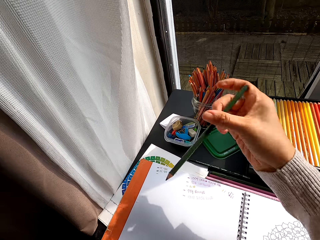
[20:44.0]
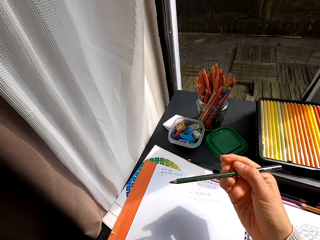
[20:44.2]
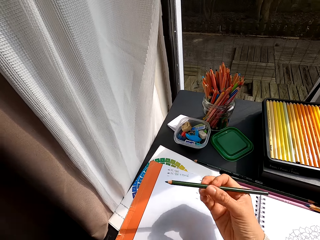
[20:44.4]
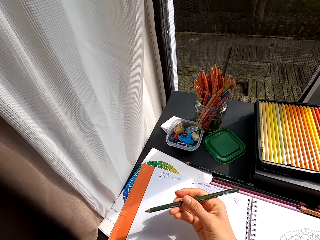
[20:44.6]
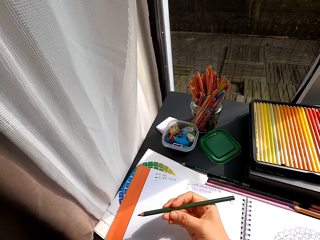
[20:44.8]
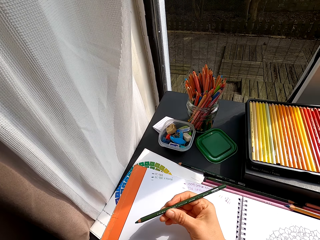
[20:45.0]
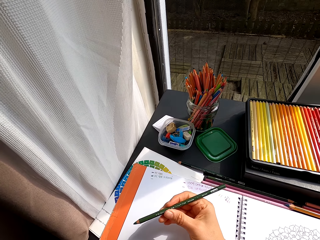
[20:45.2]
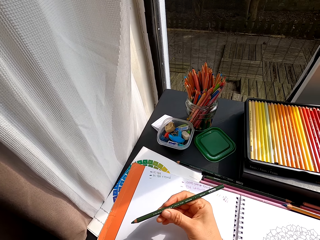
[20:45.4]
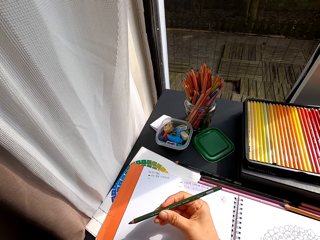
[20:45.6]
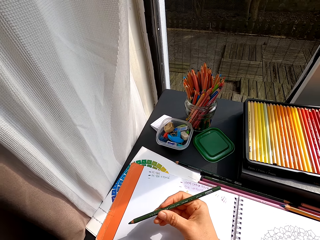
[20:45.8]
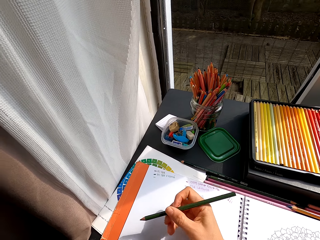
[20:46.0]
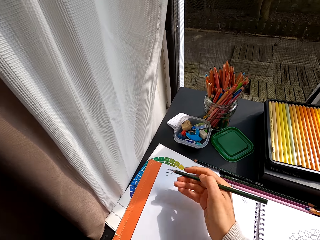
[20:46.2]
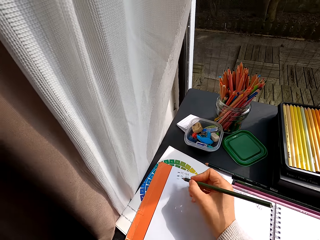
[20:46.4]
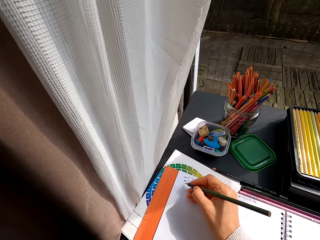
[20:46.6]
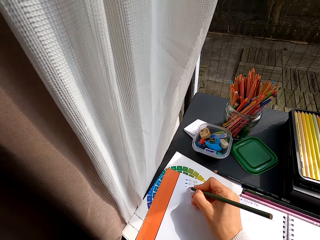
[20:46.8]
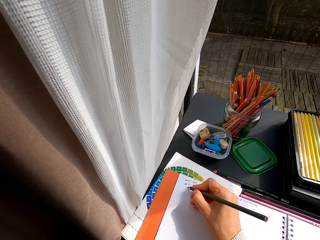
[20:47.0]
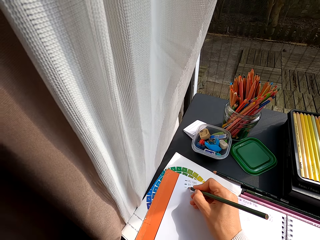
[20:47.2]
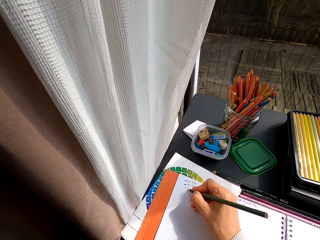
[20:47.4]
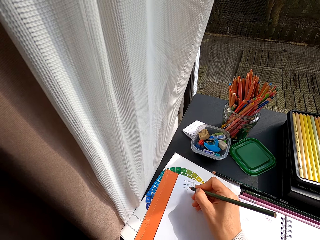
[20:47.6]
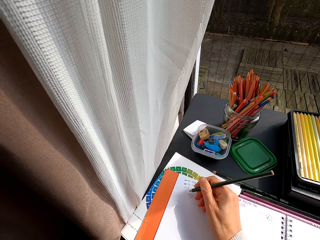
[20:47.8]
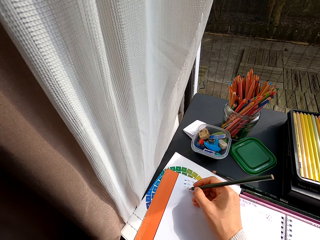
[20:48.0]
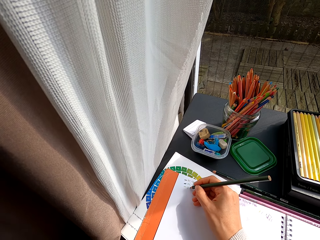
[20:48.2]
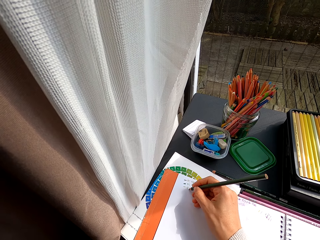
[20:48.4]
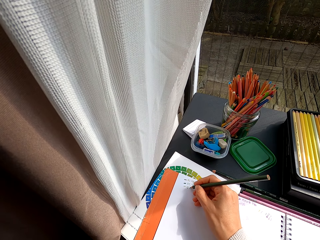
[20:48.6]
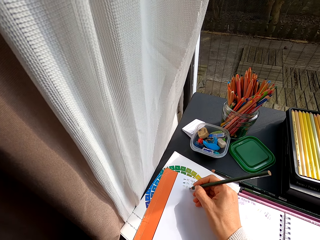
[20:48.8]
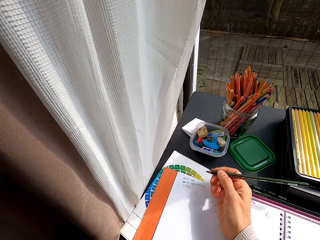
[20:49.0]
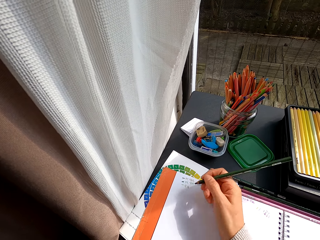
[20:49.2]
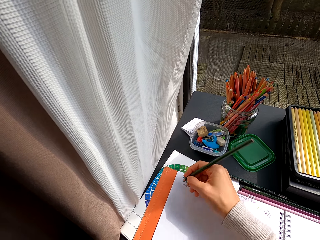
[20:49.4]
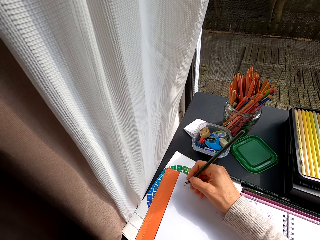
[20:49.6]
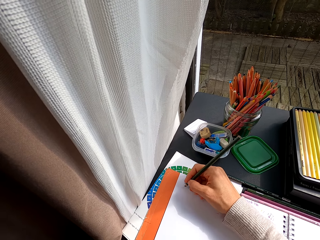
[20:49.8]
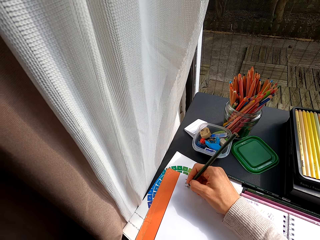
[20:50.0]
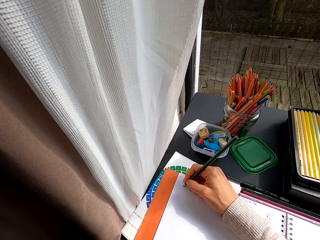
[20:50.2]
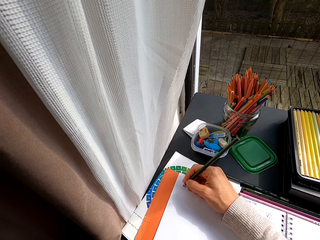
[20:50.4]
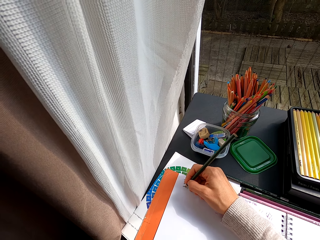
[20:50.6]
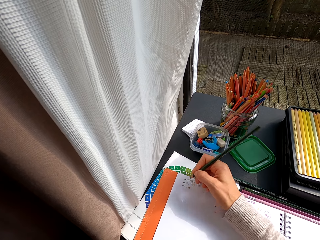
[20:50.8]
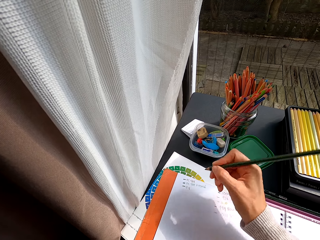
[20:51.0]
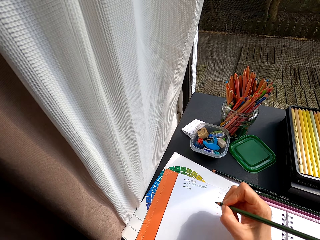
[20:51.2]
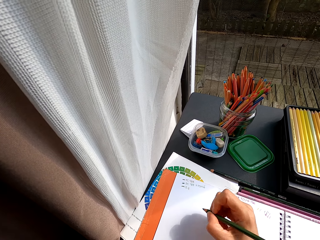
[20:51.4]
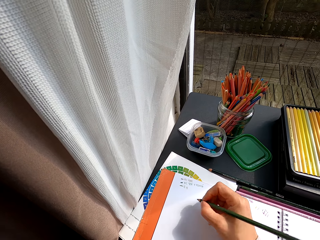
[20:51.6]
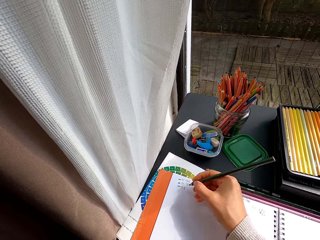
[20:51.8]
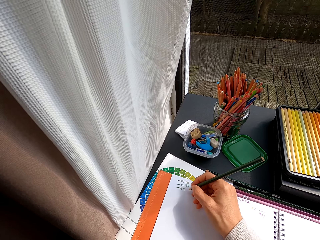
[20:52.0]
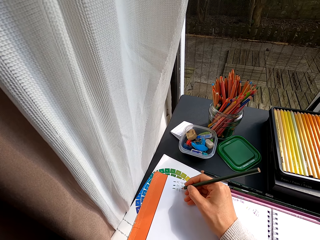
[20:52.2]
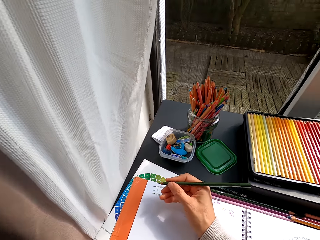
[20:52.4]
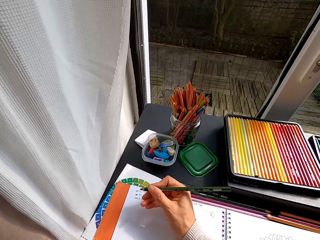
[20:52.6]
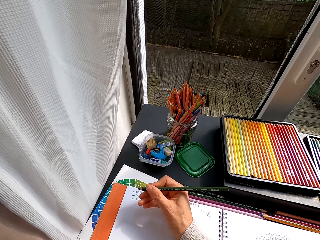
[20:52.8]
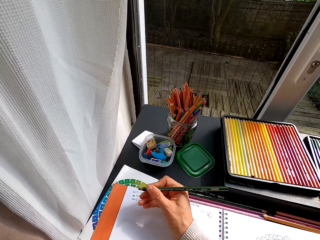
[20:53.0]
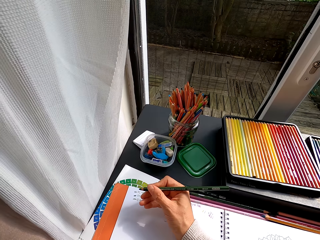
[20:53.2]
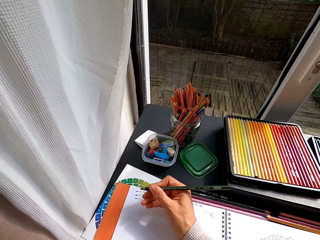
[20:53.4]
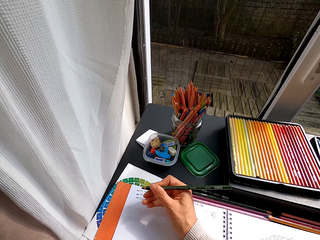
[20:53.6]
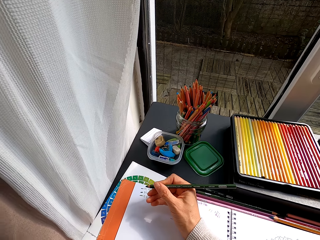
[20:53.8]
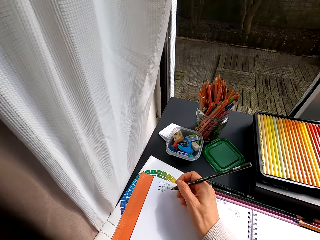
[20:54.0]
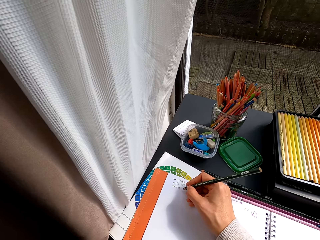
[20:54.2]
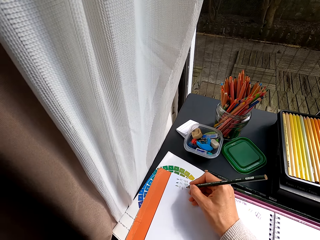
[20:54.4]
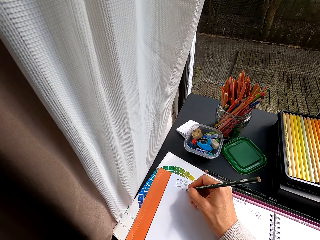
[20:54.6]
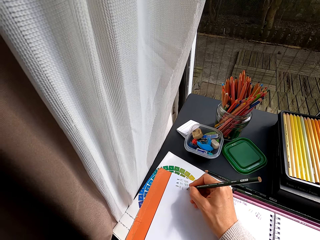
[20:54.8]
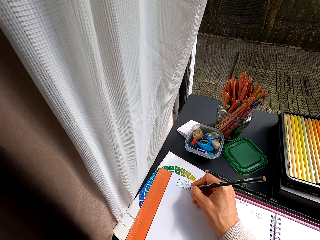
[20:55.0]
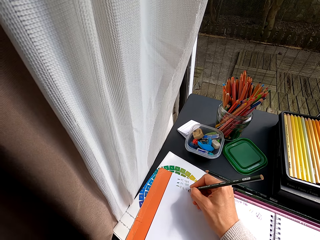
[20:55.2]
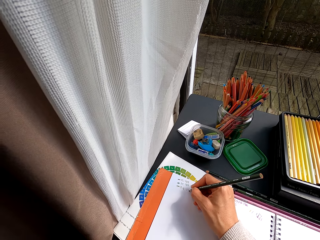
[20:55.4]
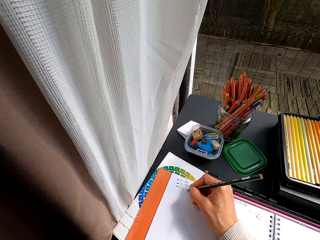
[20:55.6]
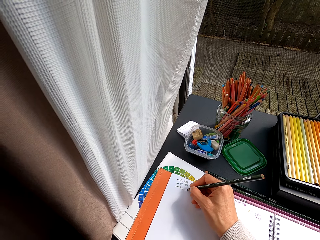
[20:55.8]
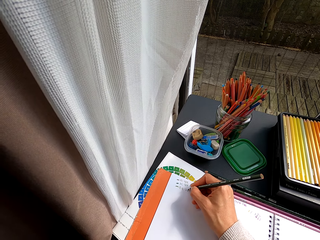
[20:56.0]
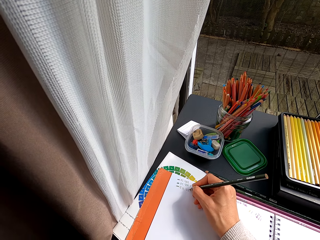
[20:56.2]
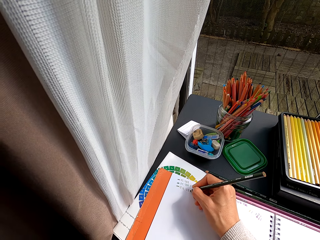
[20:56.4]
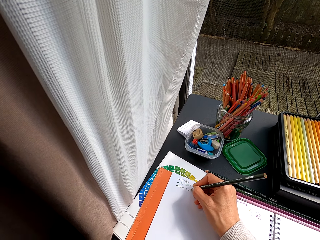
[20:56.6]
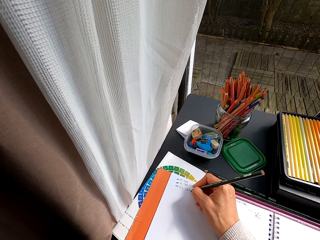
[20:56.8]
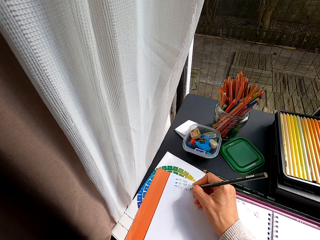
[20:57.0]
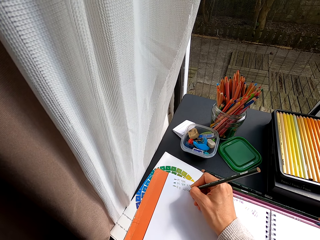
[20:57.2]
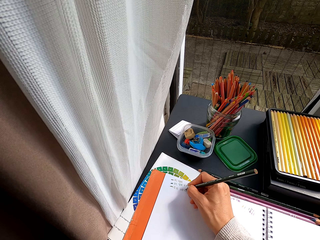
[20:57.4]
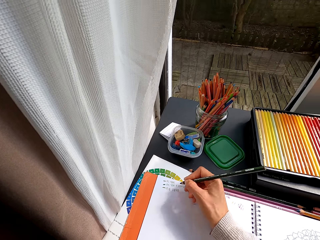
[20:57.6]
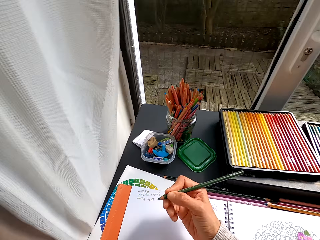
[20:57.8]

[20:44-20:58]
The camera wearer stares at the pencil crayon. They write with the color pencil on the book. They pull the color pencil off the page. They write with the color pencil. They pull the color pencil off the page. They stare at the pencil crayon. They write with the color pencil on the book.

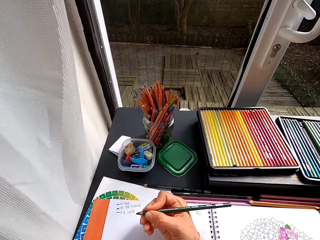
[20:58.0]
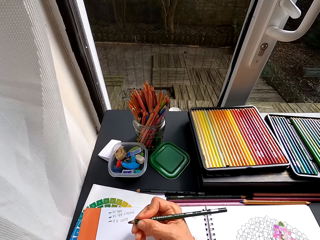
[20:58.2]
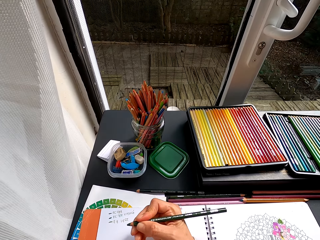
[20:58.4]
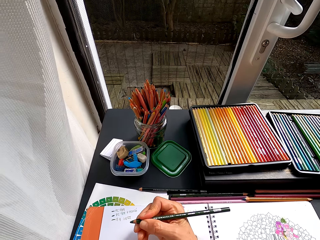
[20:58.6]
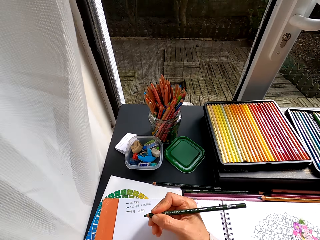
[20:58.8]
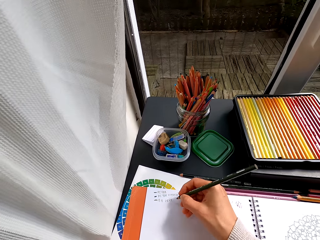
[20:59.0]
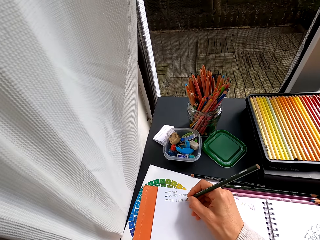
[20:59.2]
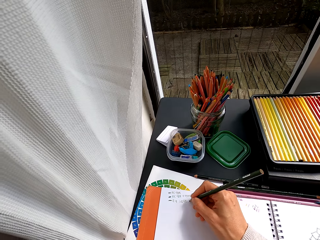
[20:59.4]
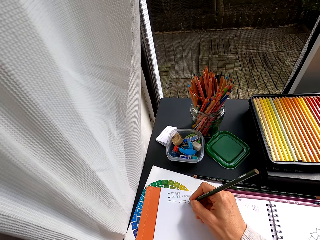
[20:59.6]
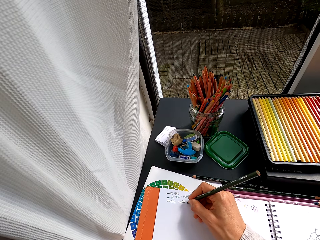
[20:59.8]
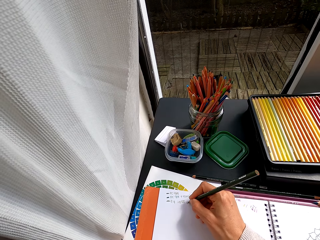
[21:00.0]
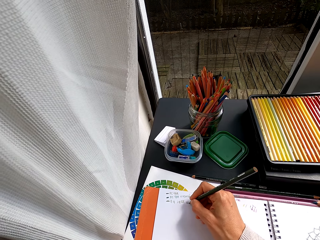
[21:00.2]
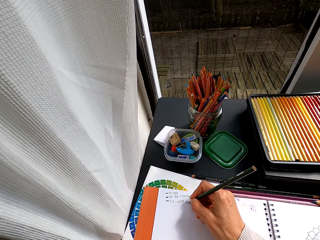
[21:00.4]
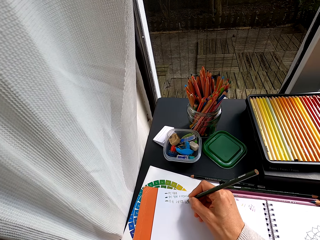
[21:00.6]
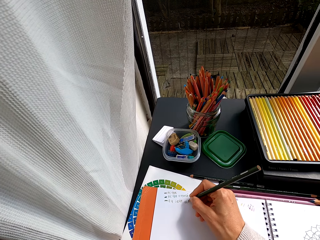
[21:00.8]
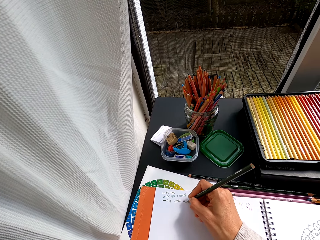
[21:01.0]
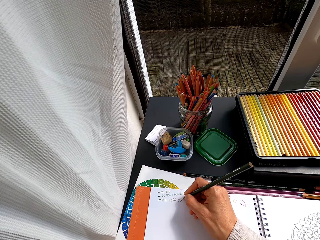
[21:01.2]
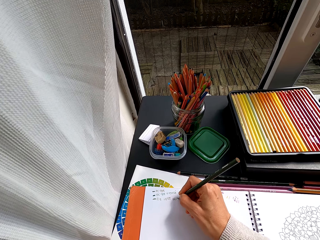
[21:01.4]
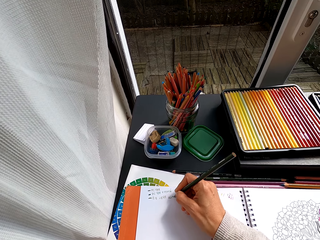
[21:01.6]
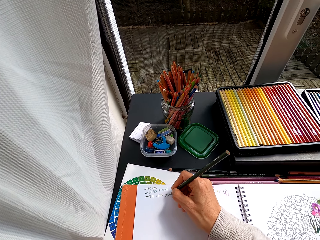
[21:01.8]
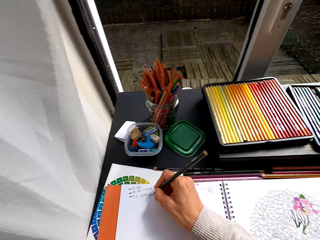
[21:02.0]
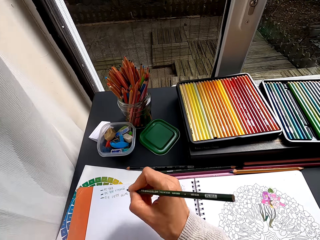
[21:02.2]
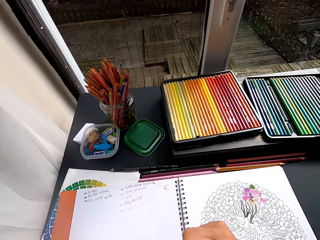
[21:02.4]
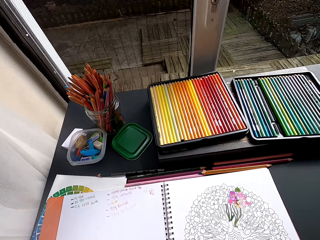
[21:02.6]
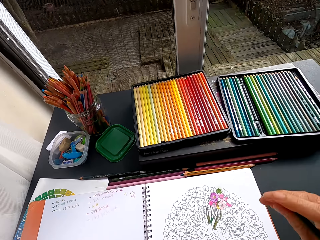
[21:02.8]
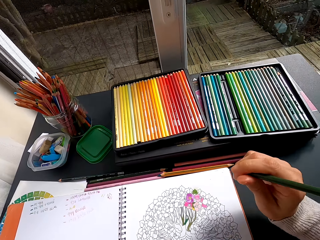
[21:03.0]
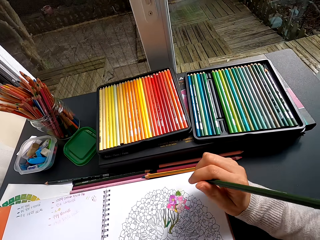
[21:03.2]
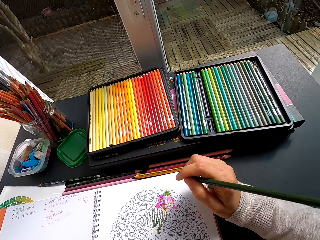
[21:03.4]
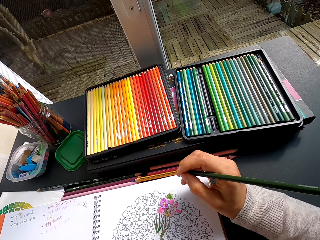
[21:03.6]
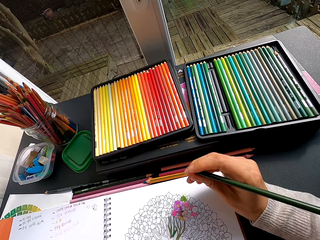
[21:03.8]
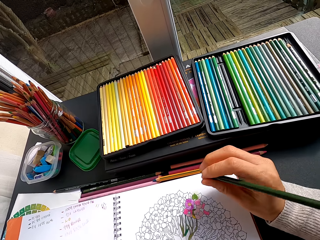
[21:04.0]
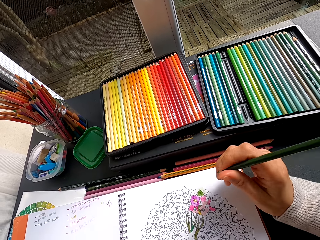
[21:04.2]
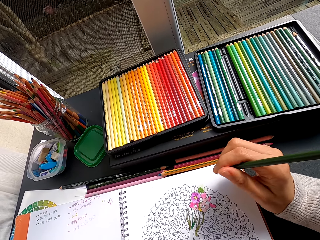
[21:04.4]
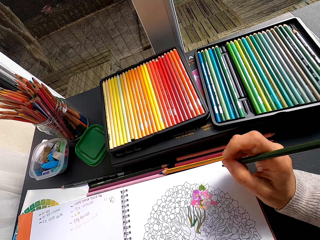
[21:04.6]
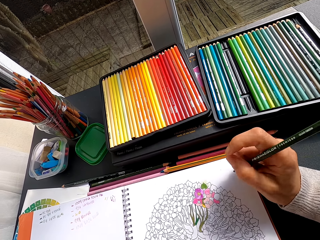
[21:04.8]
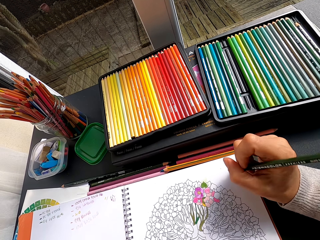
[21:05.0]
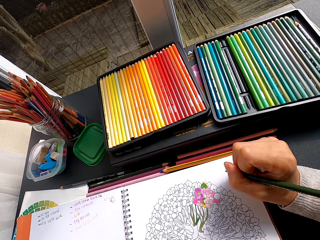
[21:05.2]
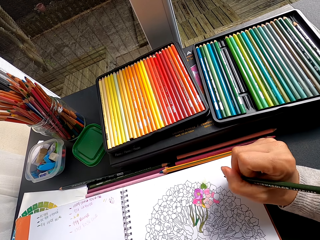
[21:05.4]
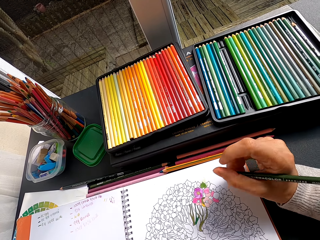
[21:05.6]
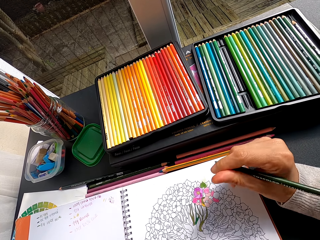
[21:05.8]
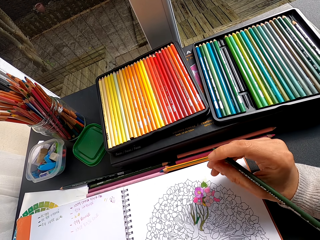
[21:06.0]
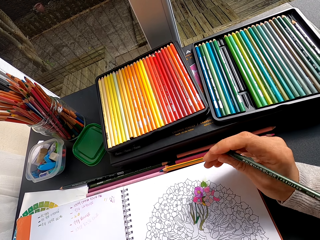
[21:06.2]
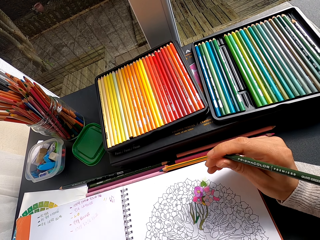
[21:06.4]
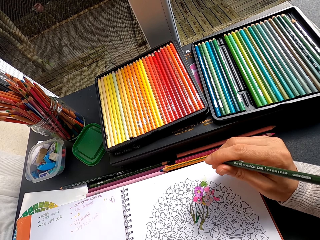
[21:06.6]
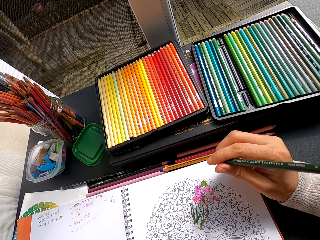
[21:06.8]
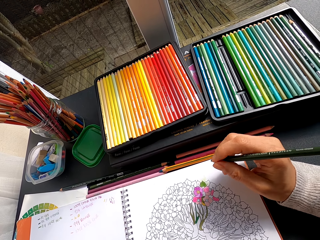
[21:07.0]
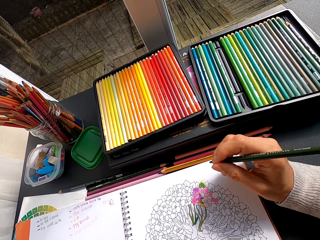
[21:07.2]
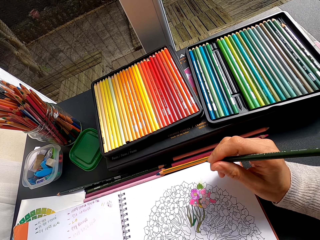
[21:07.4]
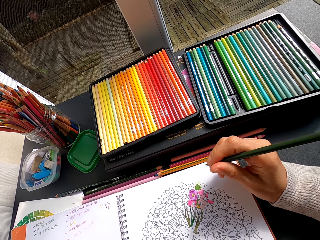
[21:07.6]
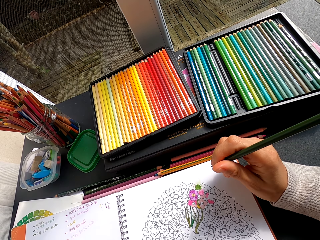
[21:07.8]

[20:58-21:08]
The camera wearer pulls the color pencil off the page. They stare at the pencil crayon. They write with the color pencil on the book. They pull the color pencil off the page. They stare at the drawing.
